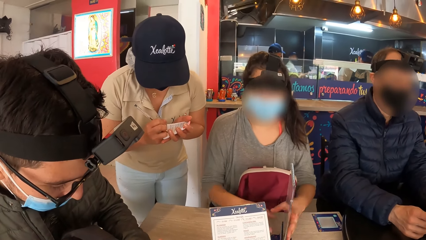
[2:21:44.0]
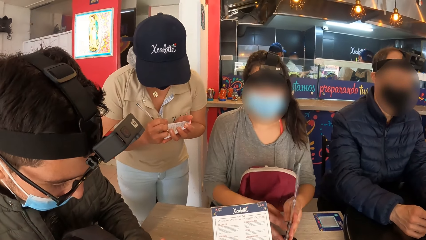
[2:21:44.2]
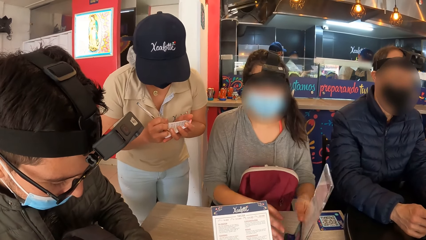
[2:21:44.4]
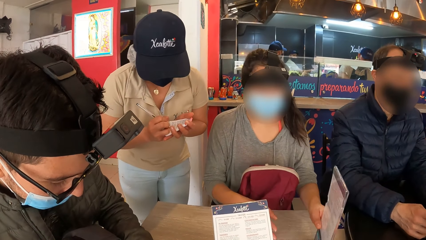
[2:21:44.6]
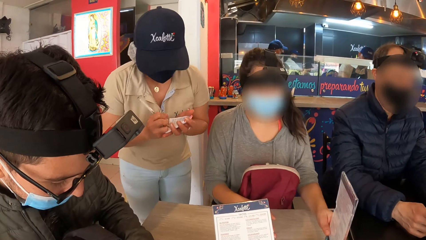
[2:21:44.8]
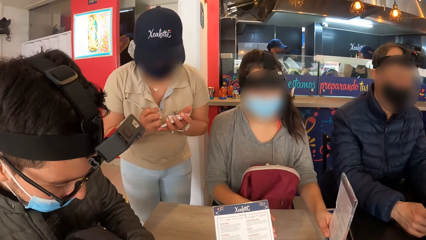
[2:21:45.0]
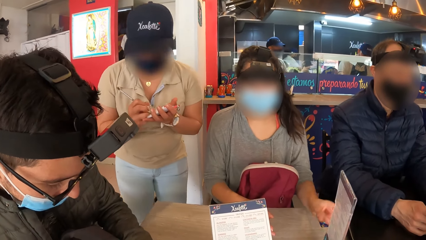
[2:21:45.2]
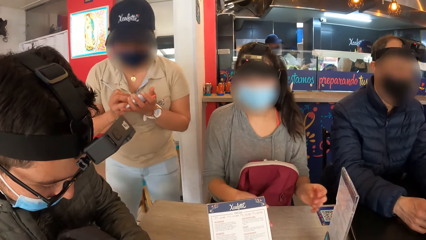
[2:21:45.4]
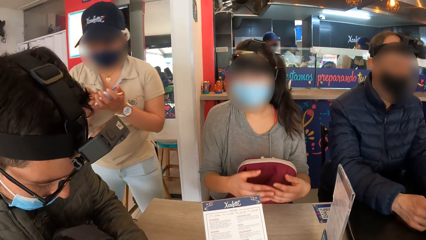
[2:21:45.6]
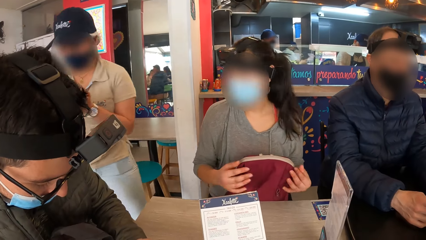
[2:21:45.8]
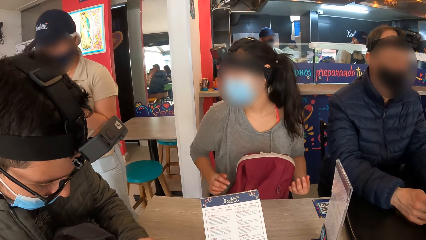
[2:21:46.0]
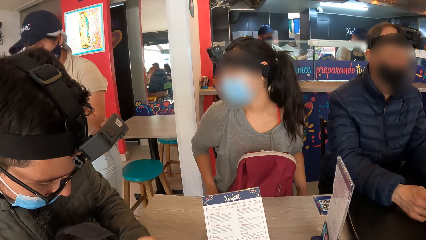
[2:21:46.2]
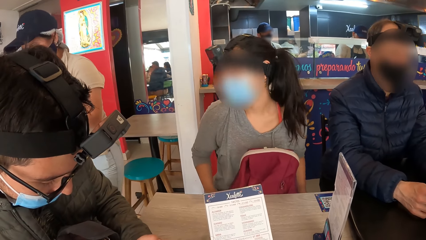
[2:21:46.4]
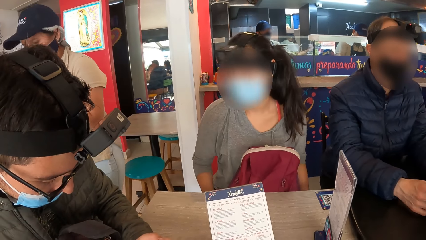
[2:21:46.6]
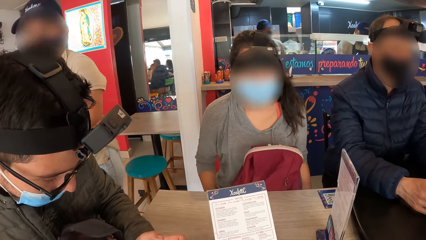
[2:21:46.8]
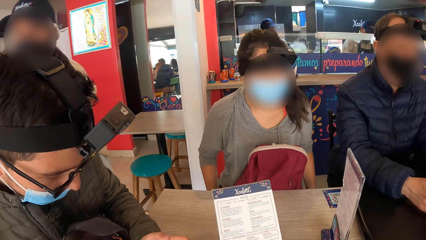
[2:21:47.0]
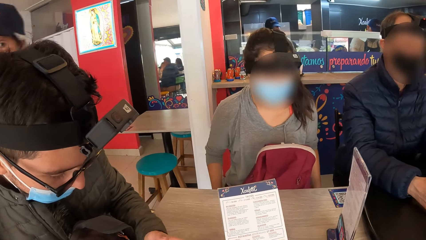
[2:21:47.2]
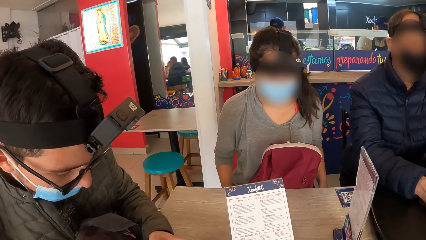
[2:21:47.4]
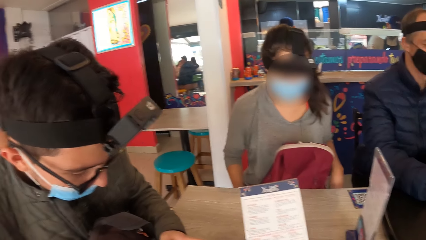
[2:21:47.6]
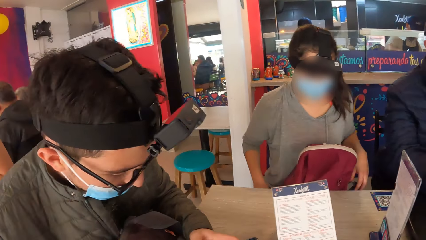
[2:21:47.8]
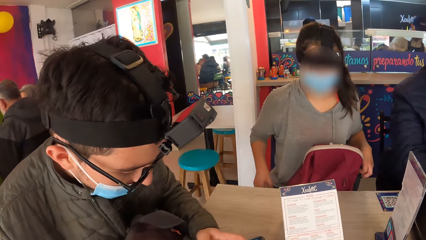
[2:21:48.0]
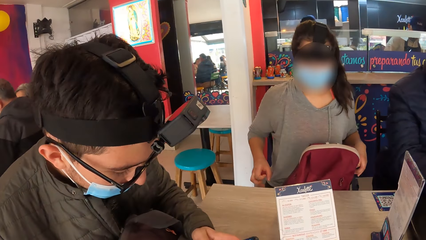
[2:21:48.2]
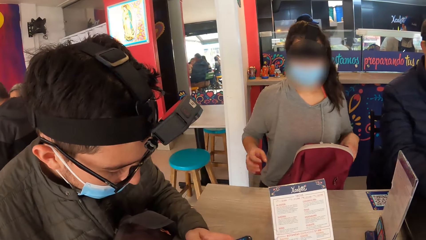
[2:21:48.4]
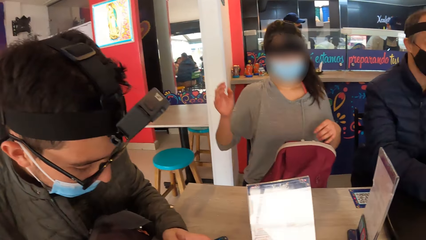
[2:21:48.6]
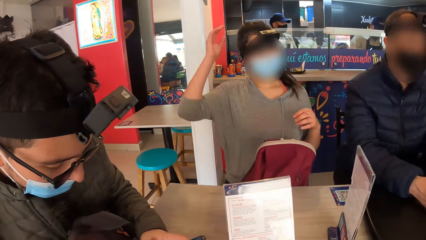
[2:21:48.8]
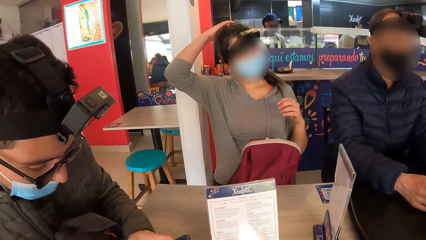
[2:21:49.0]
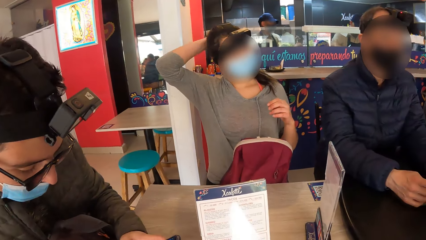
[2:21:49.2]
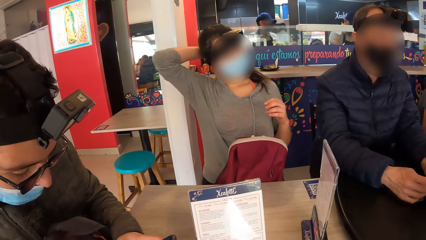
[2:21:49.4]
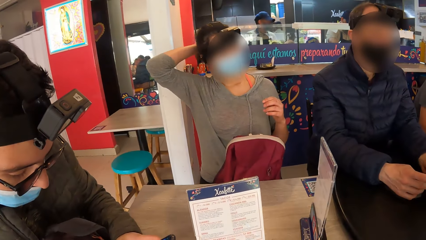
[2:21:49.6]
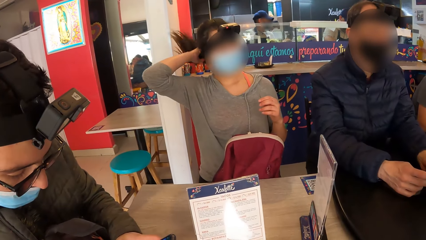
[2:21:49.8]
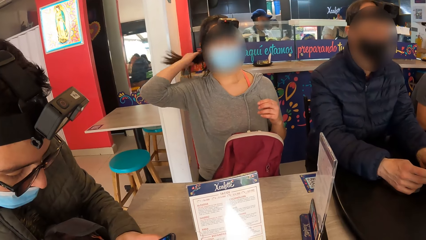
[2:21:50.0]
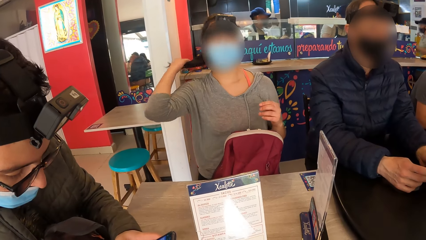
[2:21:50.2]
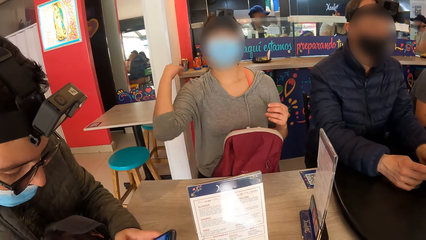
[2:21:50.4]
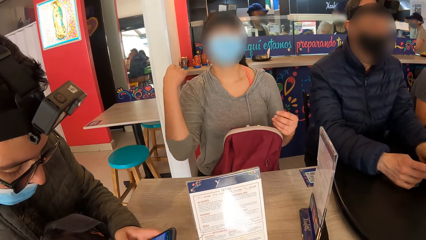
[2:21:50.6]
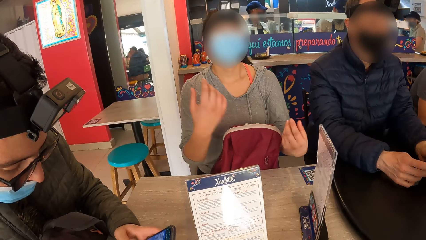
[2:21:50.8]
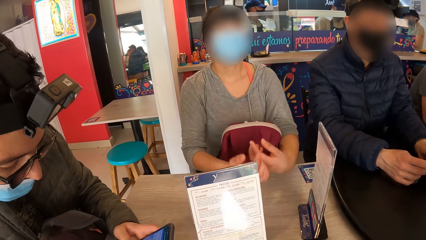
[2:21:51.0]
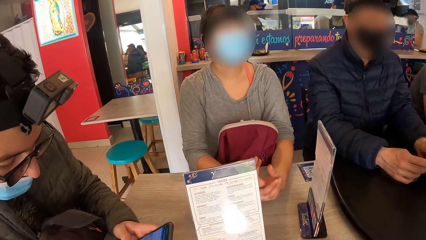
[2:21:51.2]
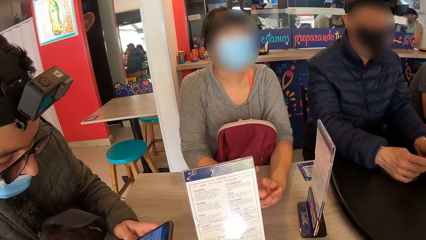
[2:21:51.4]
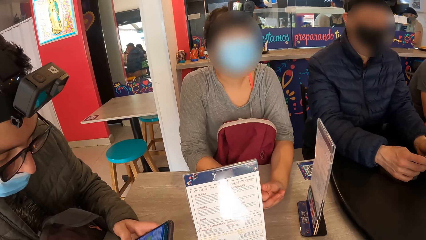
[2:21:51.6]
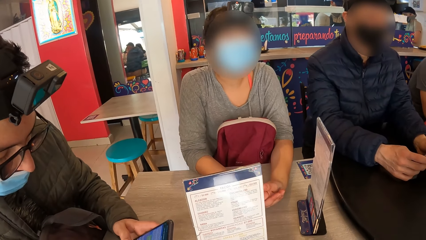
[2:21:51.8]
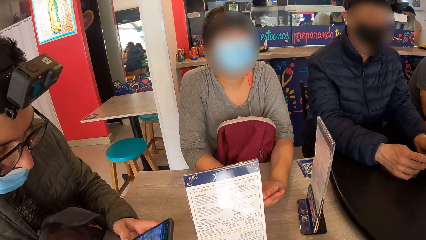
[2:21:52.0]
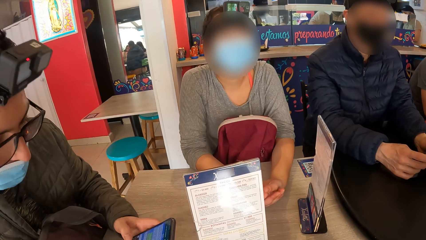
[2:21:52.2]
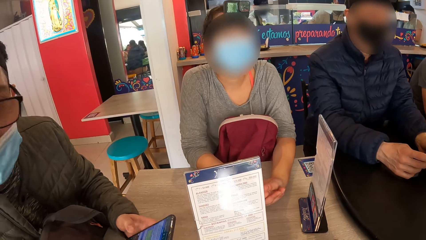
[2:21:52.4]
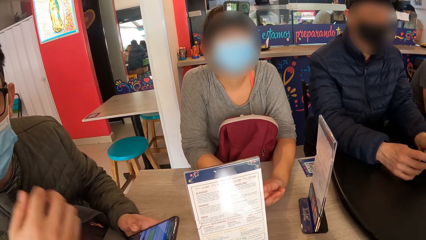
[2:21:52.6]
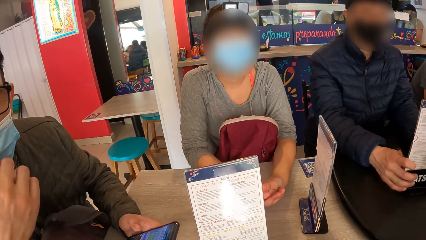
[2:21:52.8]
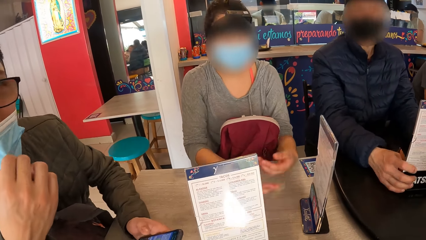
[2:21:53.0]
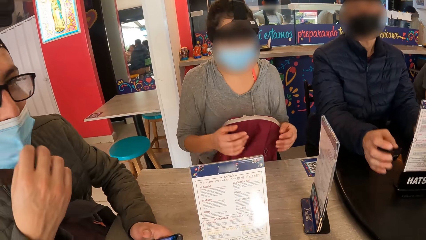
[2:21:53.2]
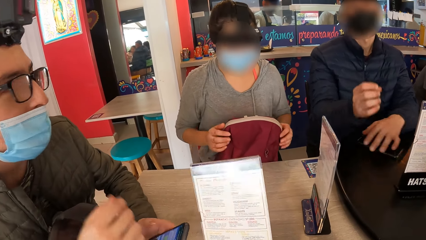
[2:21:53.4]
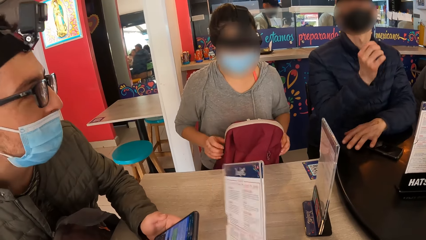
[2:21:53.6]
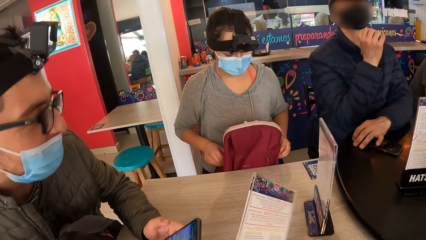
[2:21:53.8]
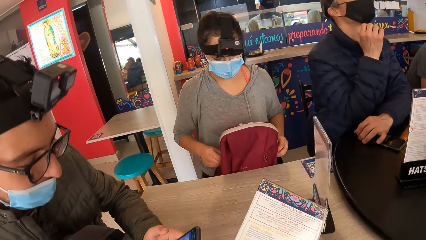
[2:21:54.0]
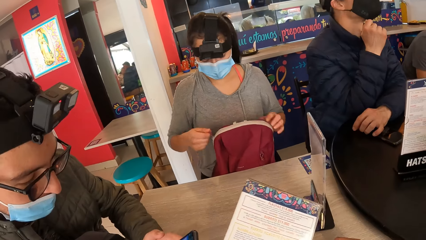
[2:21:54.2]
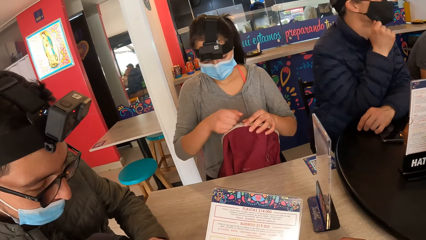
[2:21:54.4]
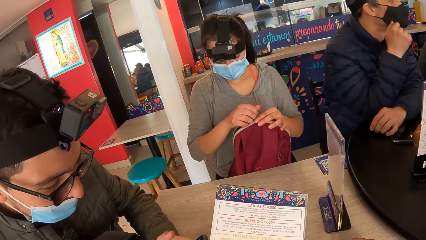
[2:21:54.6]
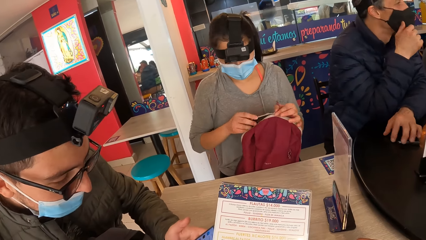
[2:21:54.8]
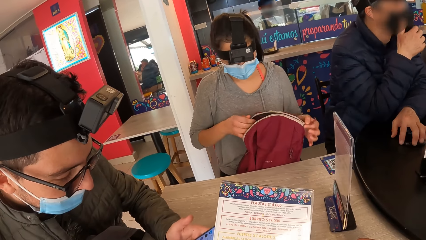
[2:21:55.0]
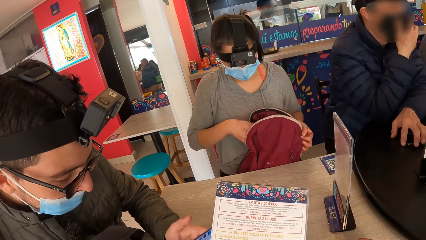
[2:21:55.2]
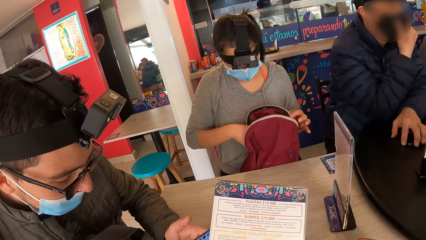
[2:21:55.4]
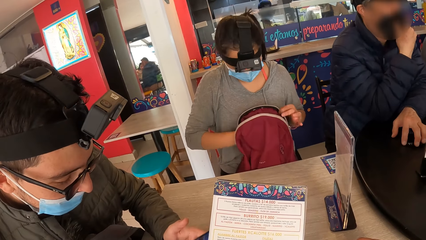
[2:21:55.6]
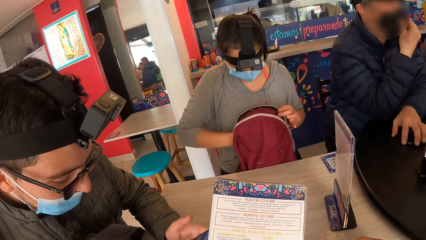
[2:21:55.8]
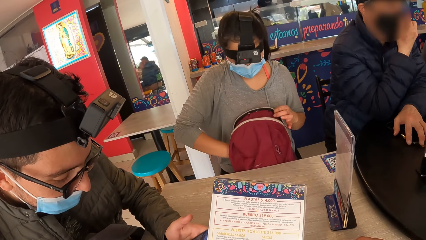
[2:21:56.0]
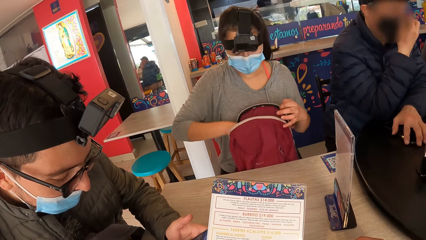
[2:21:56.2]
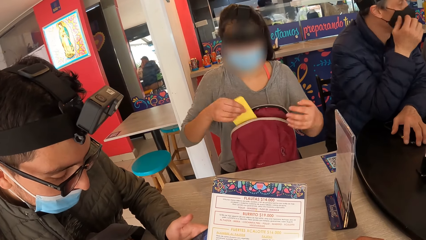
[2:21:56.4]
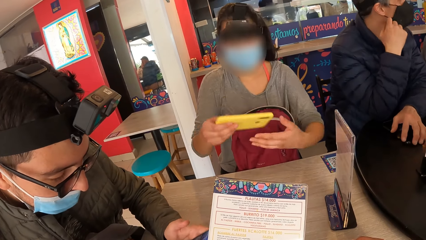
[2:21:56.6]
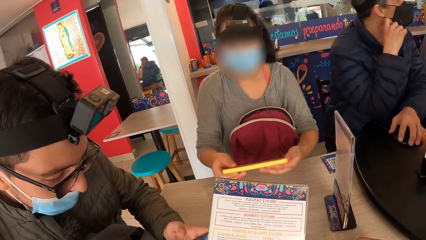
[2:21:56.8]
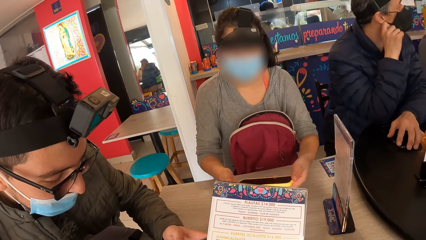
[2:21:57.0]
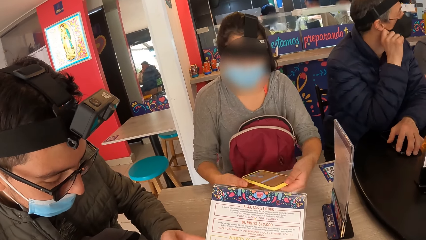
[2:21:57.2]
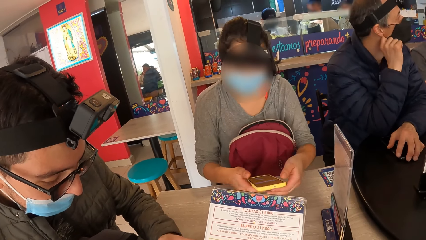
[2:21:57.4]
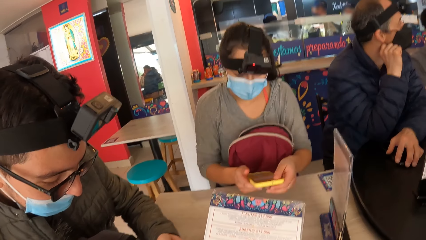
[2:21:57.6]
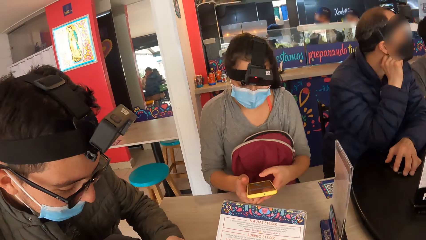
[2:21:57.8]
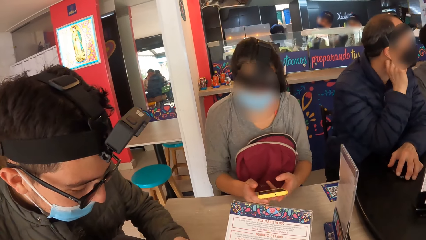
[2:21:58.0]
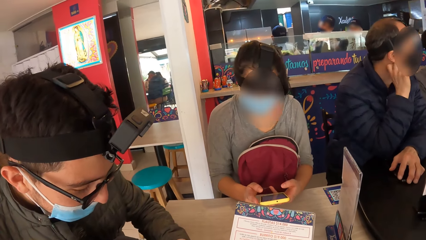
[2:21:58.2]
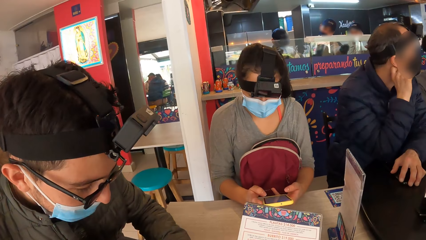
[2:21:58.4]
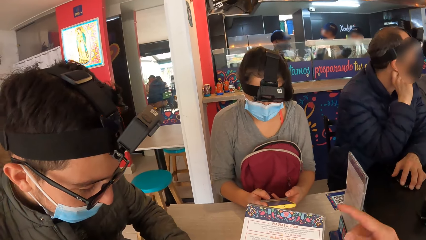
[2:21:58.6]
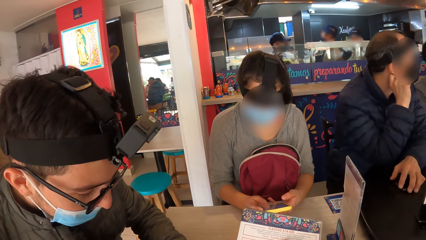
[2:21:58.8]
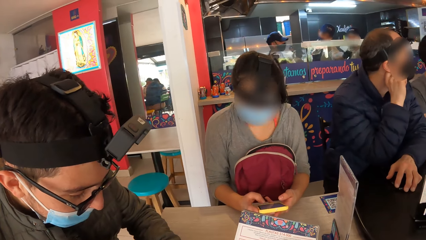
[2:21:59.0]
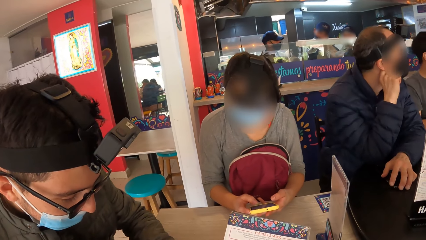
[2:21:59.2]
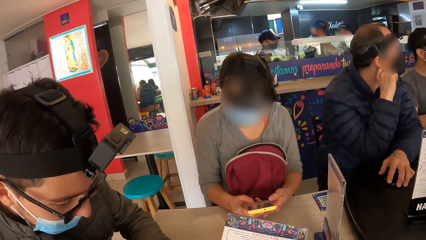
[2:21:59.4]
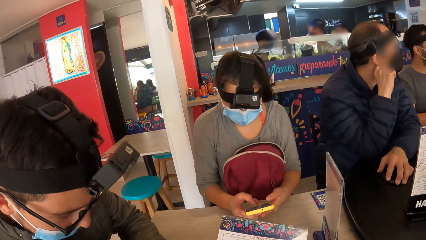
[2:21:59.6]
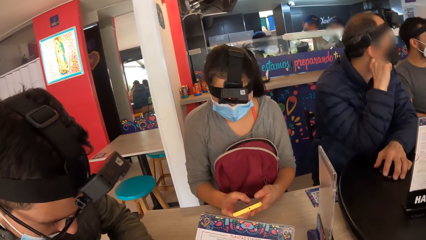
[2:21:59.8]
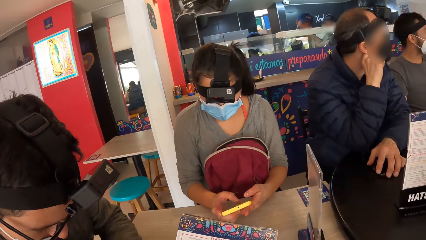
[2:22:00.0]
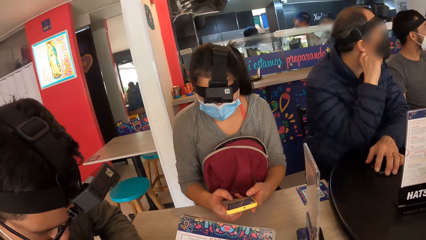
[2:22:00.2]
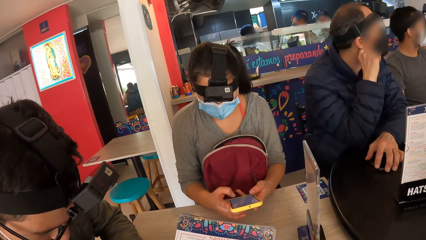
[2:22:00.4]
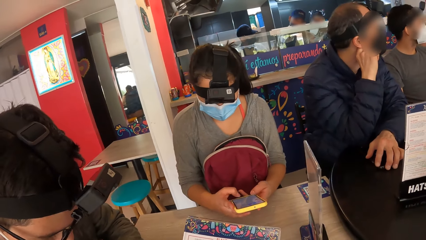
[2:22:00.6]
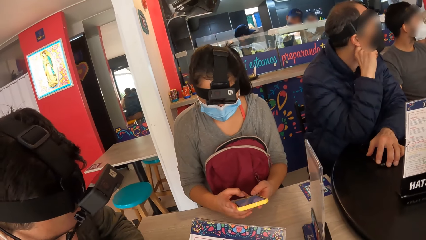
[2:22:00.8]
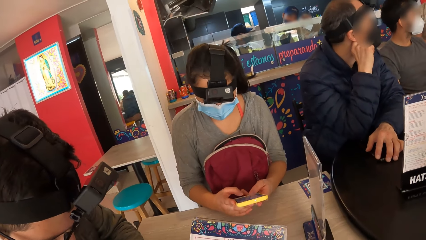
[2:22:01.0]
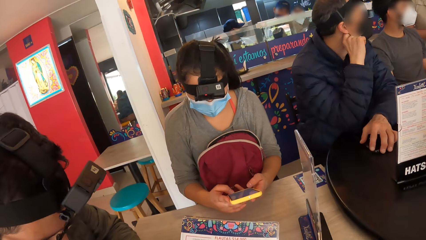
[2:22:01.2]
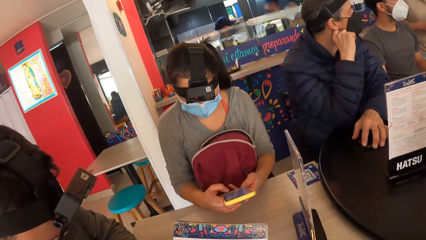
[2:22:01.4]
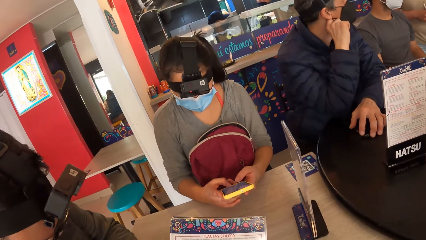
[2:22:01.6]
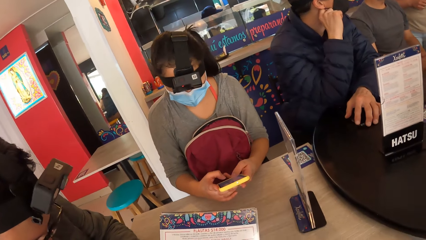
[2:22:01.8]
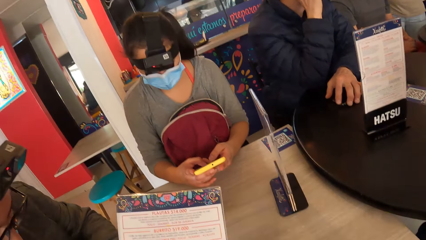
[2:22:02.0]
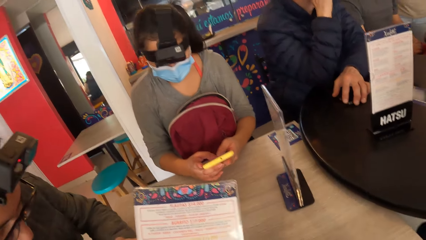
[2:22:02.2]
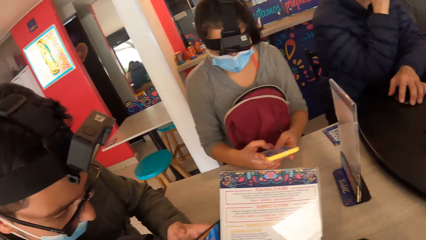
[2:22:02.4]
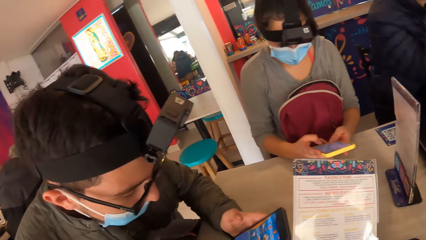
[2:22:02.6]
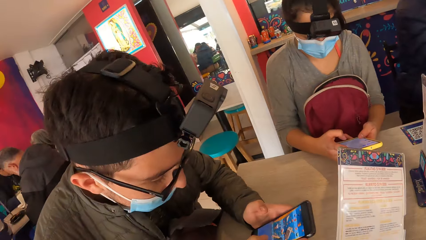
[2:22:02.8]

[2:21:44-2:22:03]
A man operates a phone in his left hand. Another man drops the menu card in his hands on the table and touches the phone on the table with his left hand. A woman unzips the bag on her leg with her right hand. The woman unzips the bag on her leg with her left hand. The woman brings a phone out of the bag on her leg with her right hand, holds the phone with both hands, and operates the phone with both hands.
